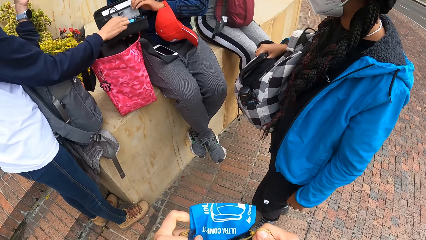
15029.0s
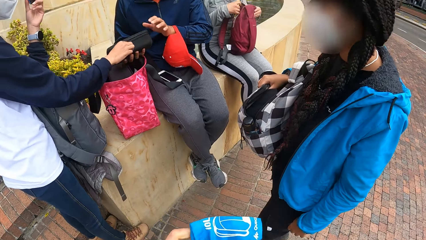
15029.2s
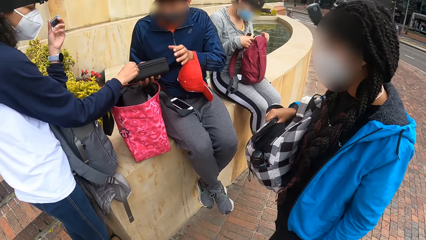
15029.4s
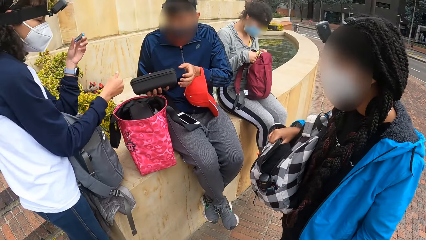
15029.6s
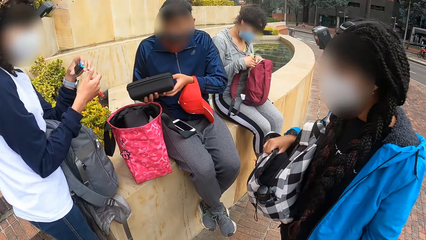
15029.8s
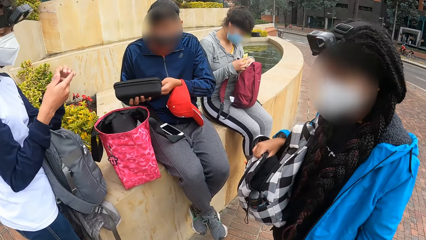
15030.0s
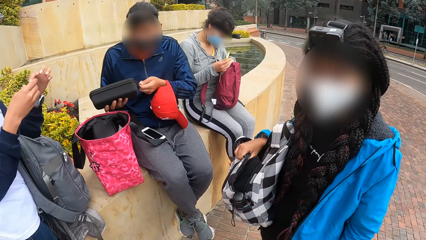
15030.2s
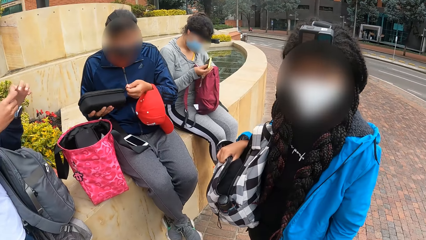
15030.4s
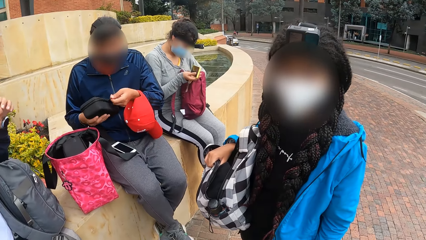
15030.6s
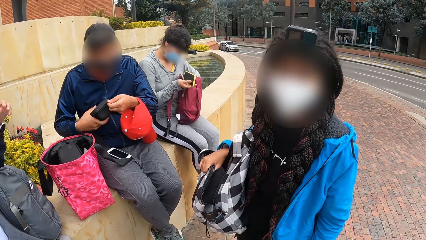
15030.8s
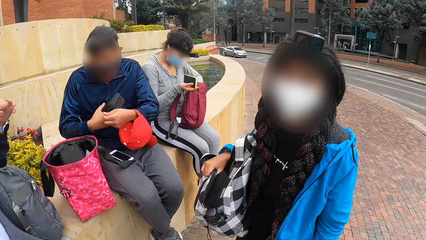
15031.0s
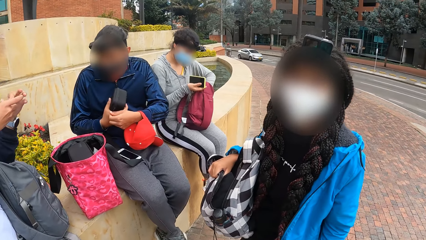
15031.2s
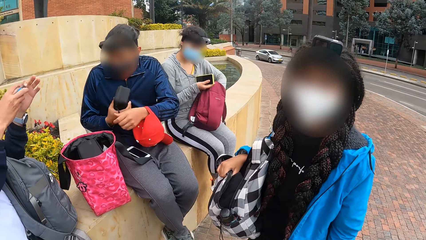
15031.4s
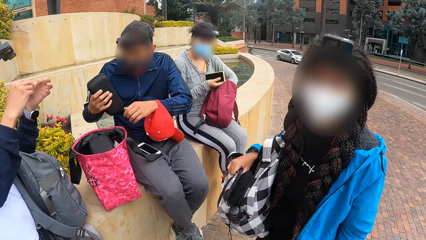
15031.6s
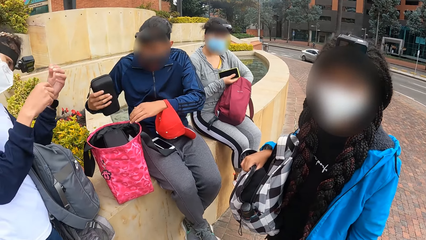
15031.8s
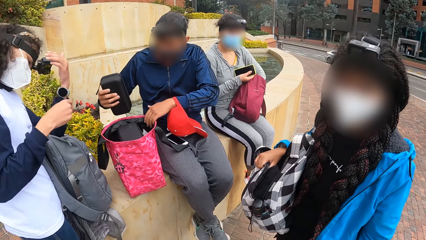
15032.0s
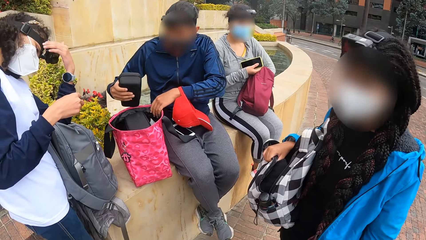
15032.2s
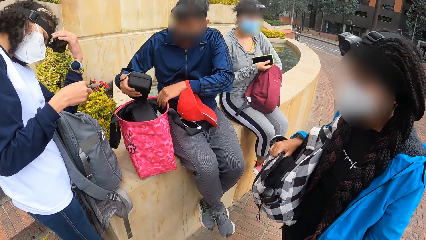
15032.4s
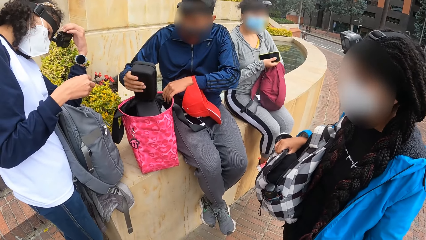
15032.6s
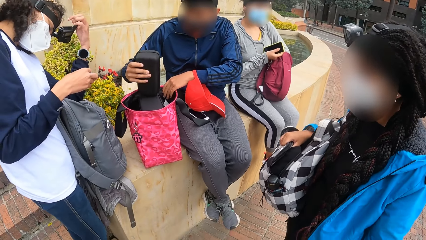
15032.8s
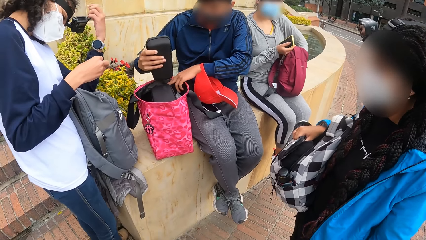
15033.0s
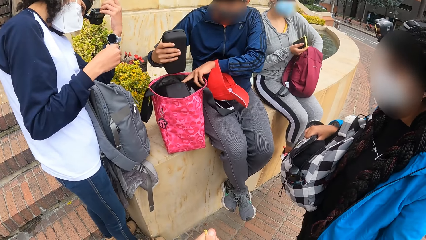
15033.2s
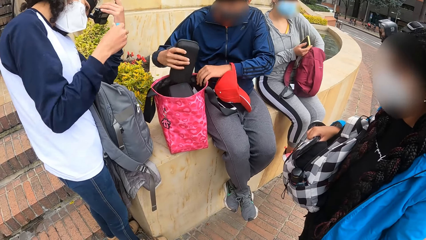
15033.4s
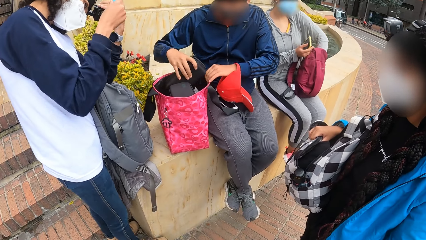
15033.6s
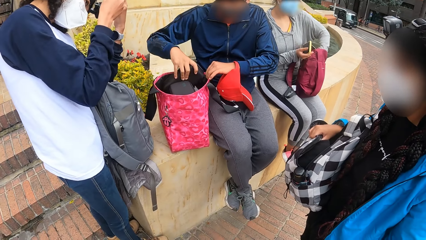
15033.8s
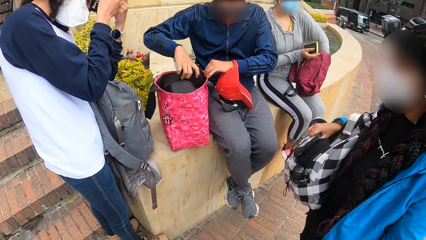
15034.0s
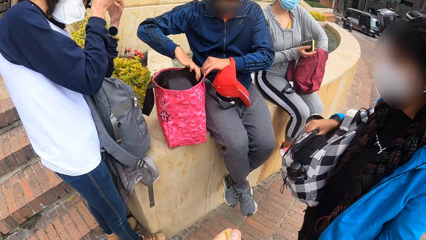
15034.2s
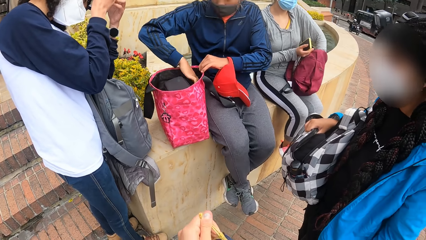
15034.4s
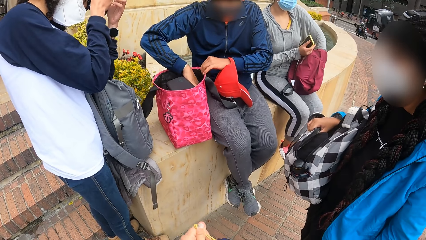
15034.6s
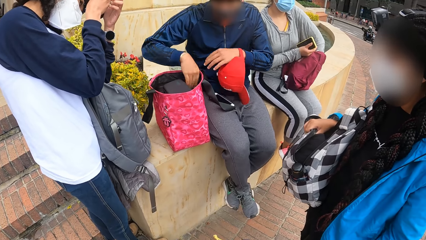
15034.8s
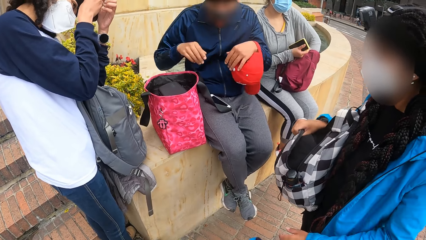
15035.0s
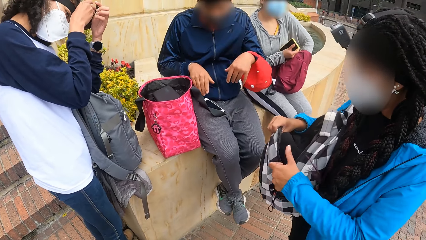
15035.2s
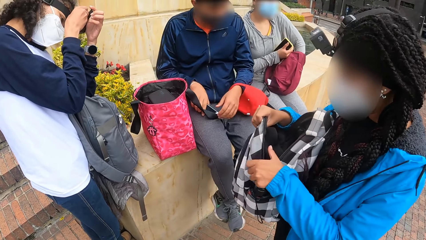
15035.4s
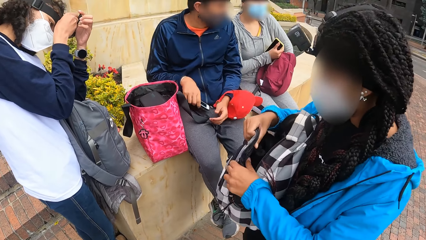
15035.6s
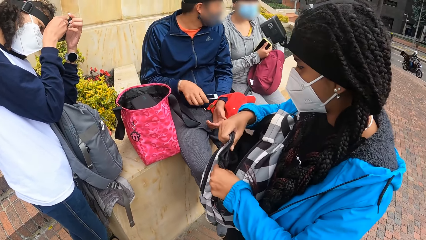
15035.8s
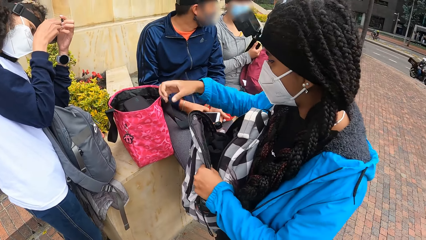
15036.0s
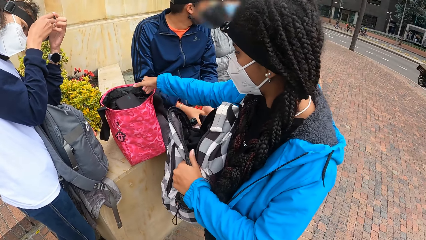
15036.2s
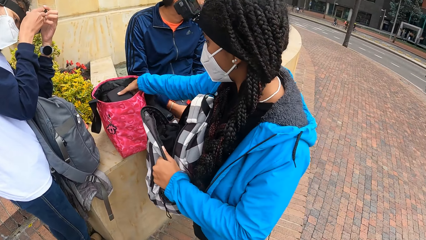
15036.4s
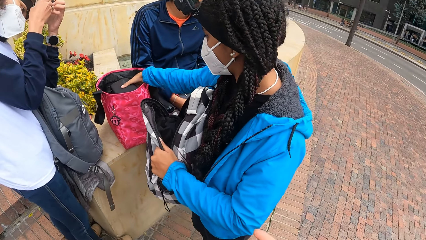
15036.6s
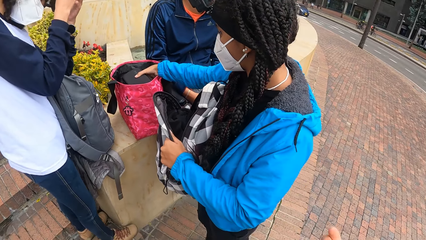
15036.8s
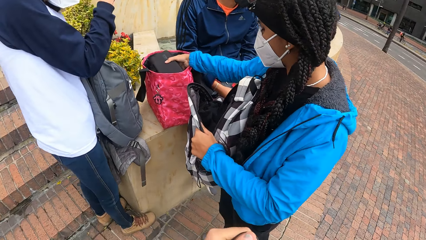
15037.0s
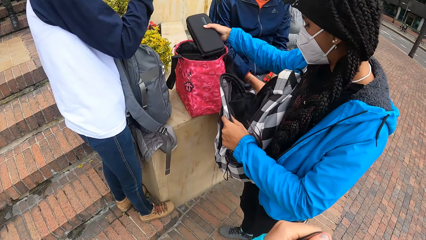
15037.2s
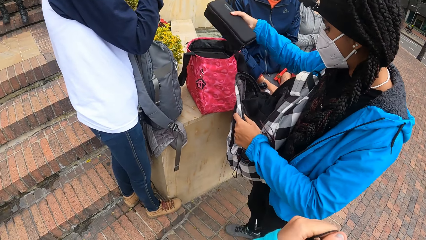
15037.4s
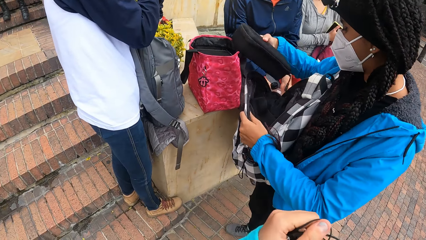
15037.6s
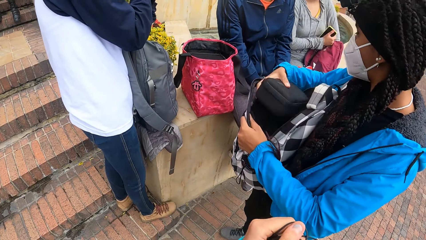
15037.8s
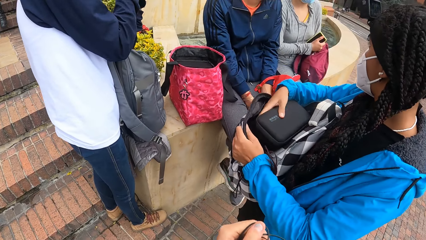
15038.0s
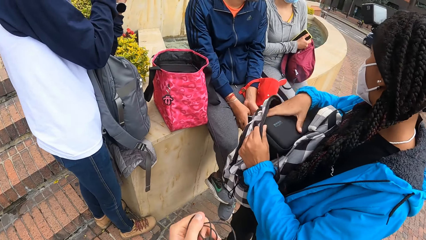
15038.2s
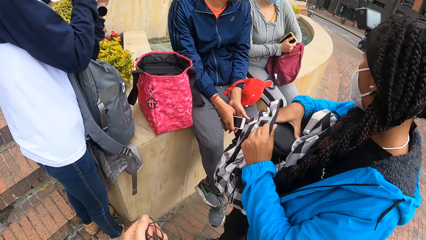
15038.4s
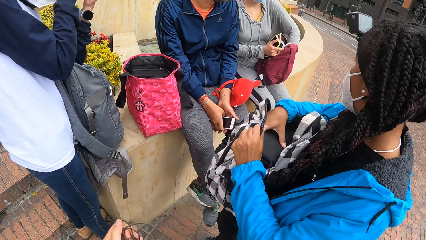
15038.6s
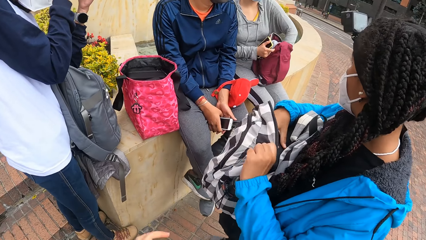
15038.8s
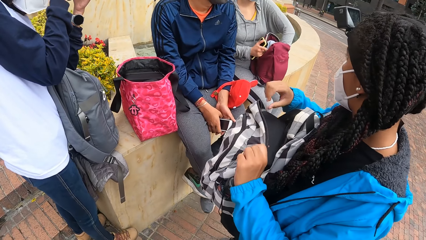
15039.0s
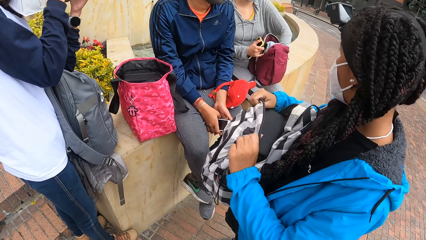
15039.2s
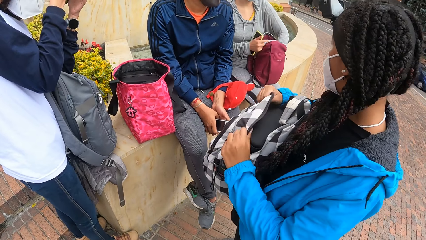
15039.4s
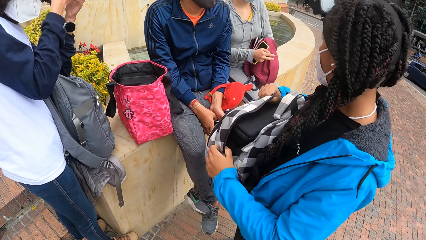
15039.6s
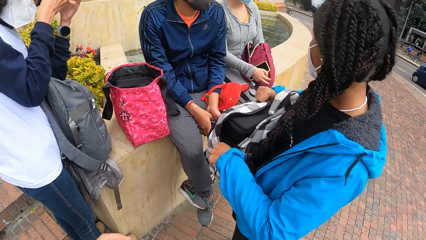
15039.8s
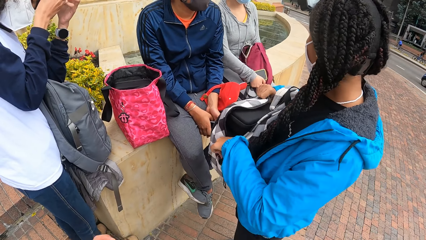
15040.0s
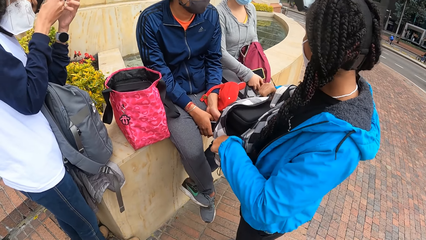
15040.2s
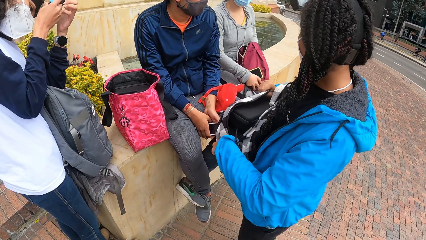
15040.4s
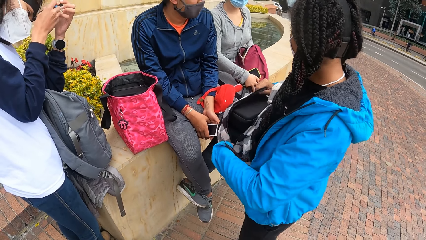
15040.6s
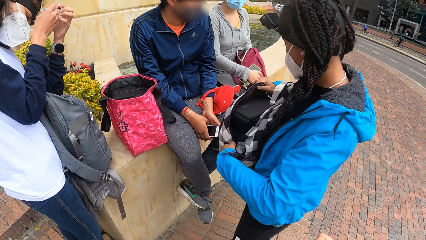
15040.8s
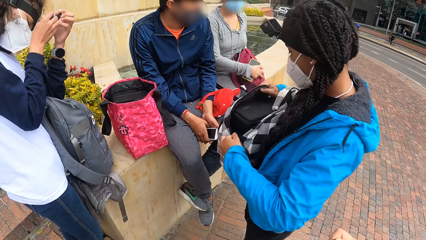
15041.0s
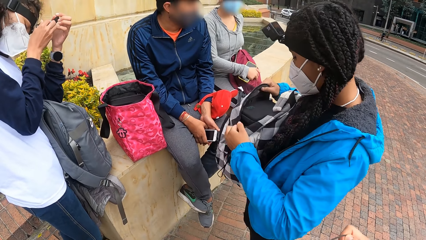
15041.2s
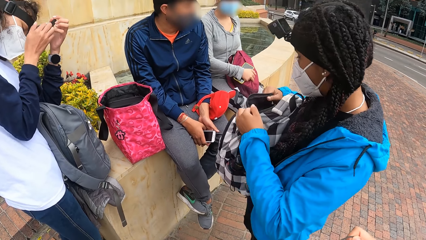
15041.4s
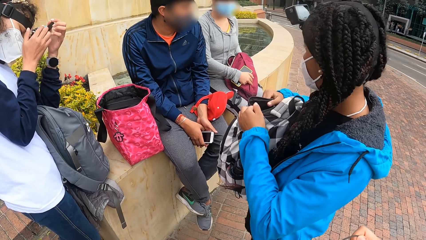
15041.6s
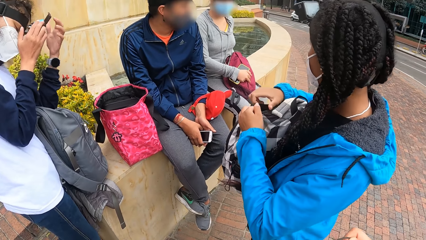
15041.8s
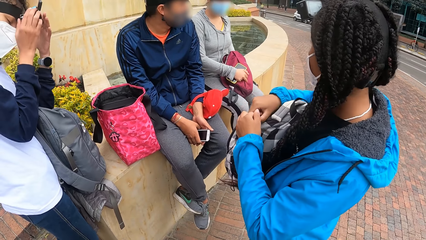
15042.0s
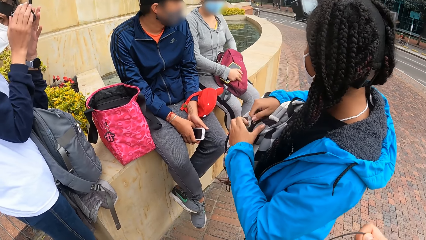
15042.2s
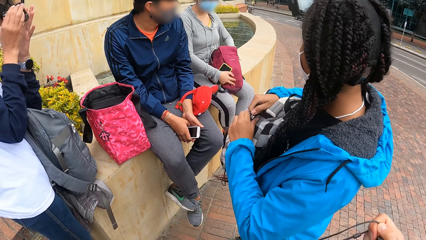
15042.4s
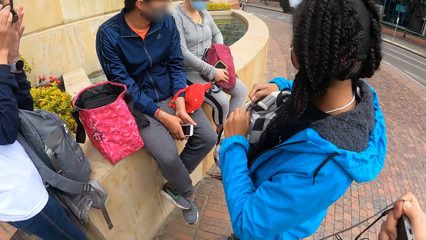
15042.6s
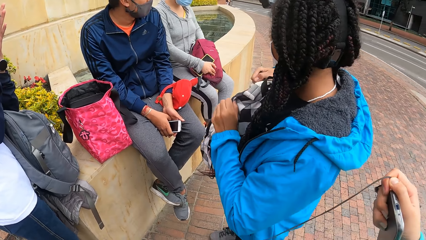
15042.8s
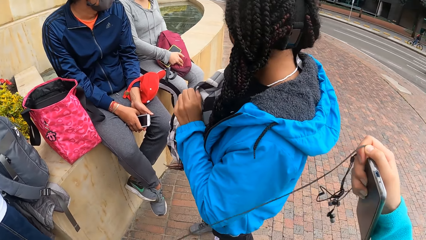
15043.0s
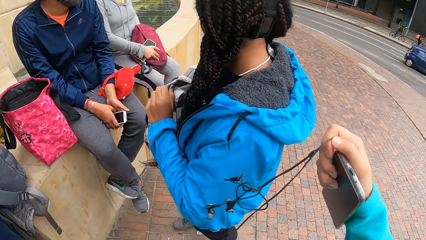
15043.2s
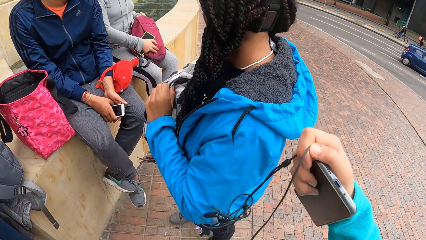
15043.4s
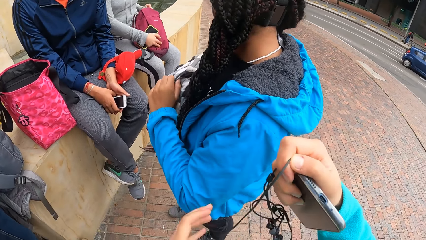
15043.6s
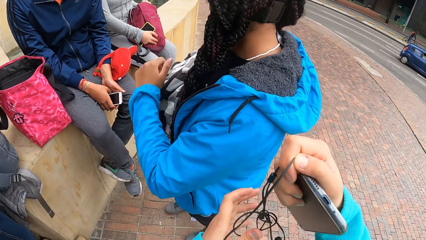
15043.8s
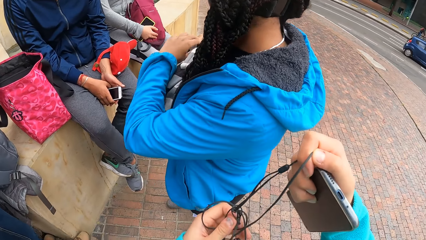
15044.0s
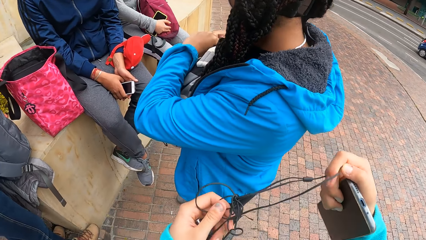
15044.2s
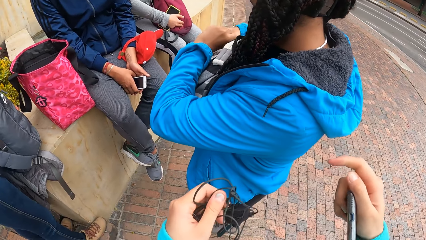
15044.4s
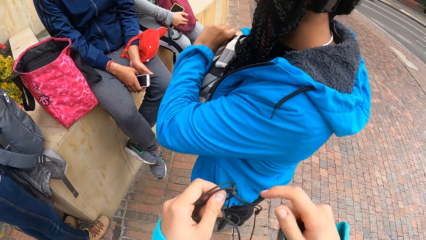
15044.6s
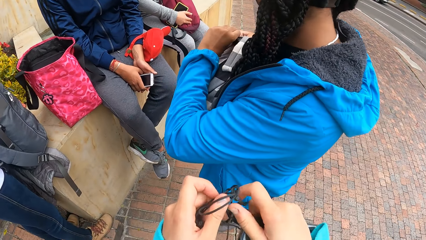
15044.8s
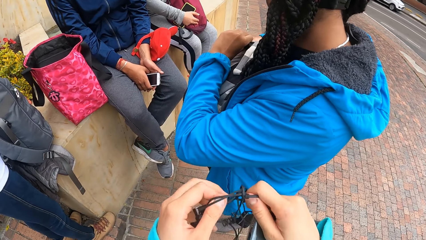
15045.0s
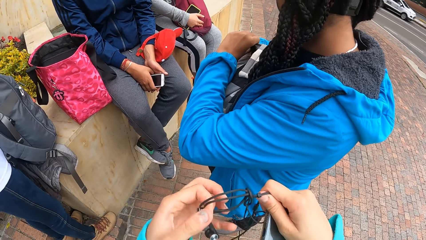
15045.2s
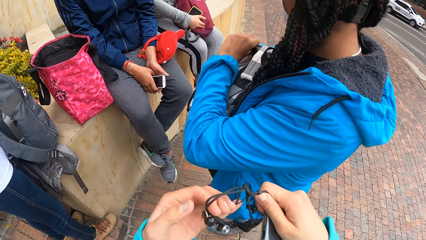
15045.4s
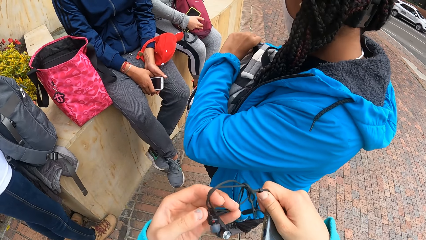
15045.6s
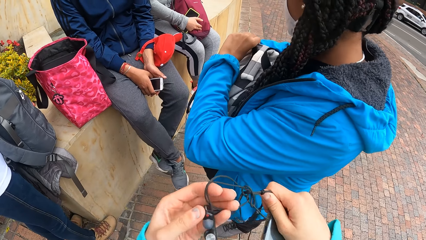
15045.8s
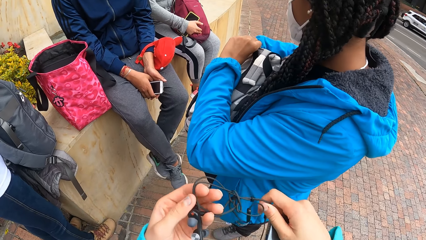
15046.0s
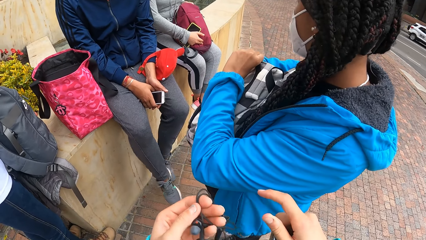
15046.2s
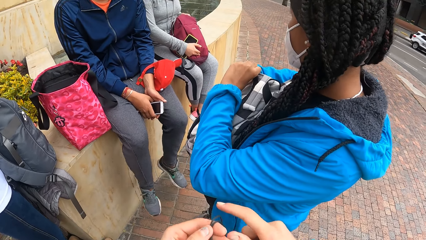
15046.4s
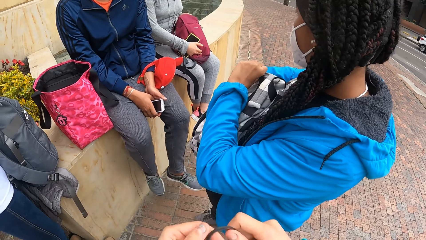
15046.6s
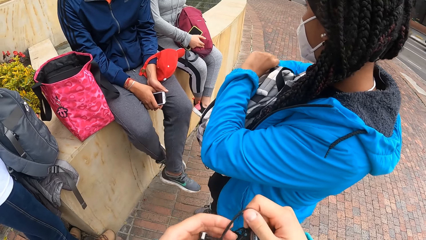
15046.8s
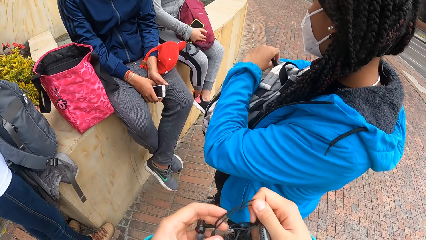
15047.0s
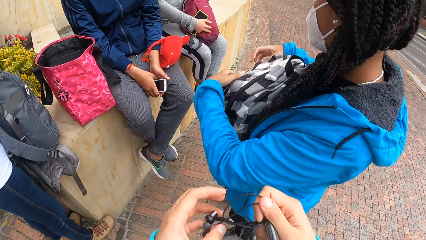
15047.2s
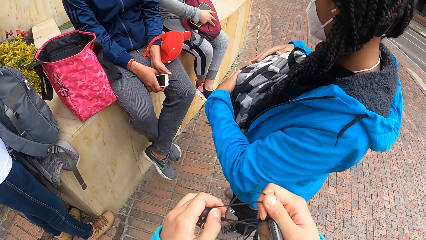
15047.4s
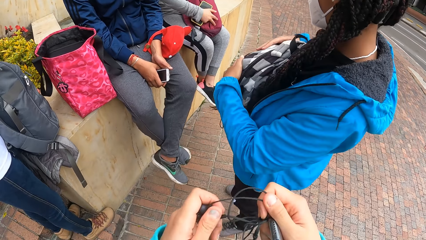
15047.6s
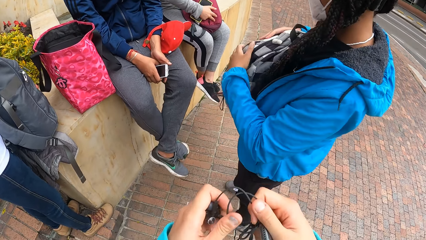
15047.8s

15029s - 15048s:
The camera wearer zips the bag. A man closes the pouch in his right hand with his left hand. A woman searches the bag on her lap with her left hand. The camera wearer looks at another woman. A third woman opens the camera battery slot with her left hand and places the battery in her right hand into the camera on her head. A boy puts a bag in the handbag. The man picks up the phone on his lap with his right hand. The second woman picks up the pouch from the bag on the block retaining wall with her right hand. She places the pouch in the bag with her right hand. She closes the bag with her left hand. The camera wearer adjusts the earphones with both hands. They take the earphones.
